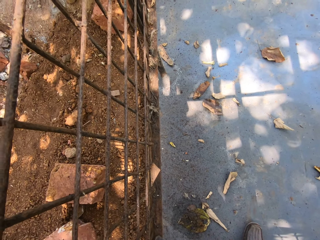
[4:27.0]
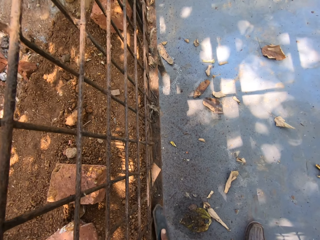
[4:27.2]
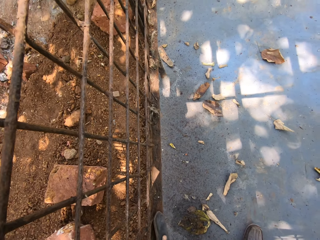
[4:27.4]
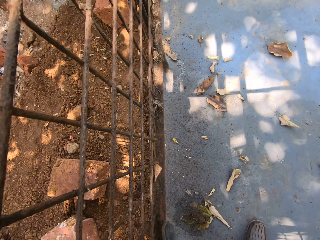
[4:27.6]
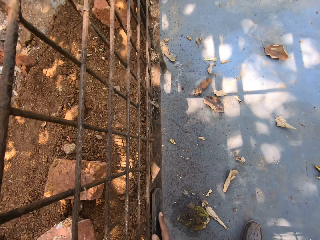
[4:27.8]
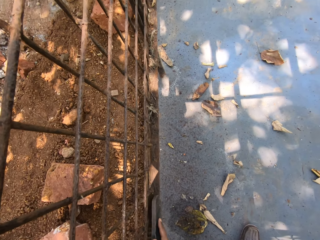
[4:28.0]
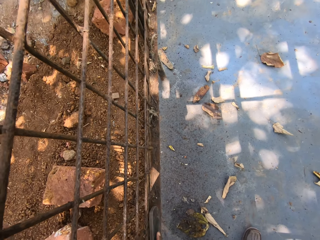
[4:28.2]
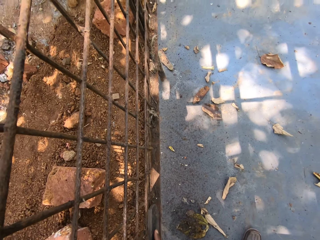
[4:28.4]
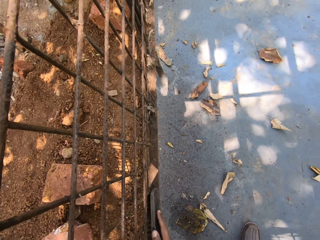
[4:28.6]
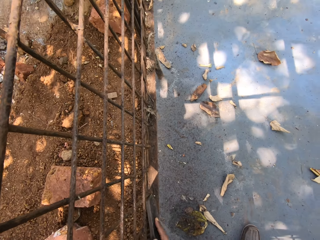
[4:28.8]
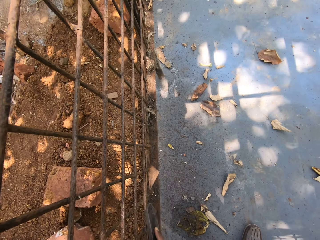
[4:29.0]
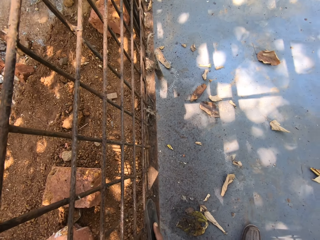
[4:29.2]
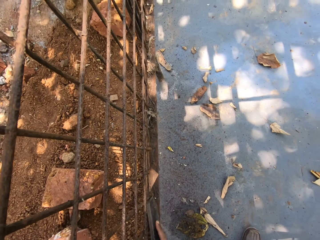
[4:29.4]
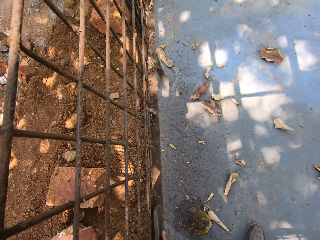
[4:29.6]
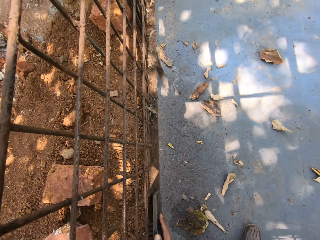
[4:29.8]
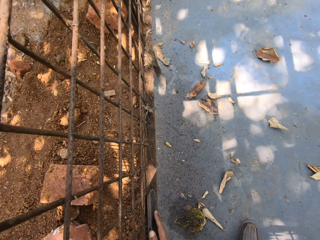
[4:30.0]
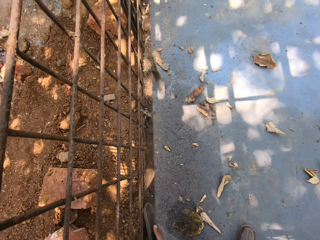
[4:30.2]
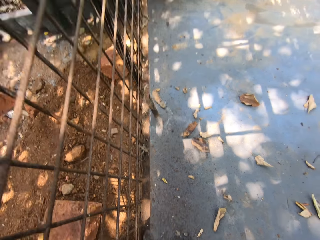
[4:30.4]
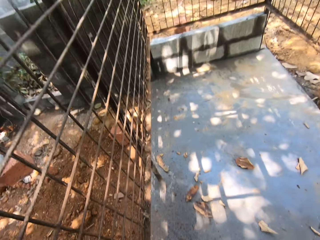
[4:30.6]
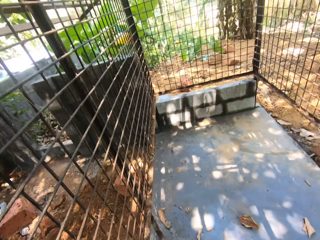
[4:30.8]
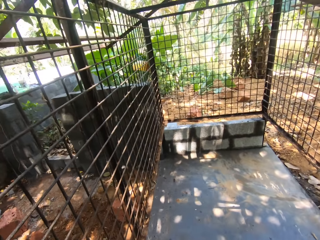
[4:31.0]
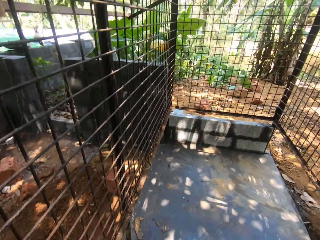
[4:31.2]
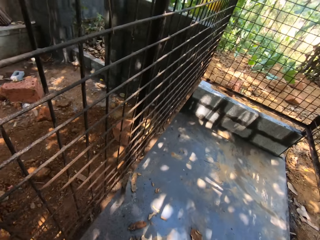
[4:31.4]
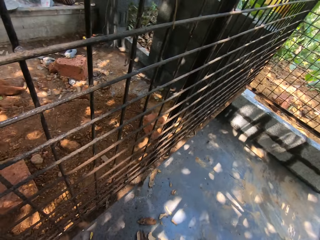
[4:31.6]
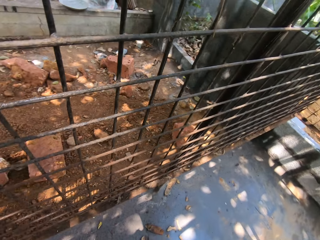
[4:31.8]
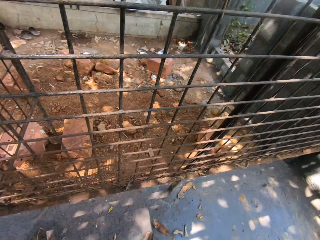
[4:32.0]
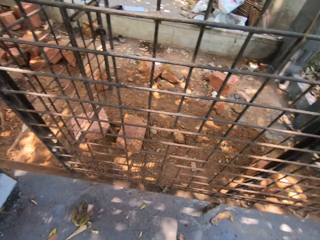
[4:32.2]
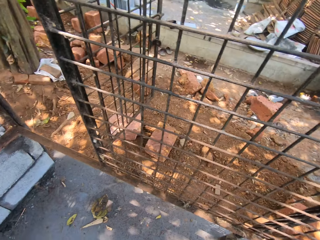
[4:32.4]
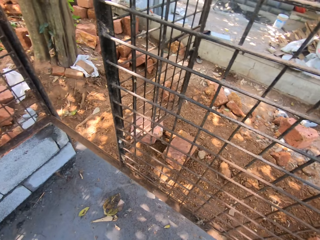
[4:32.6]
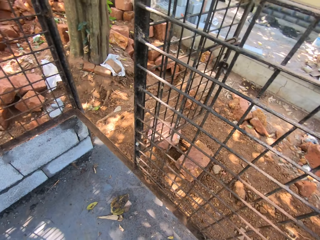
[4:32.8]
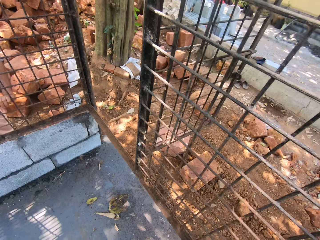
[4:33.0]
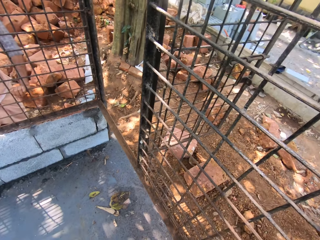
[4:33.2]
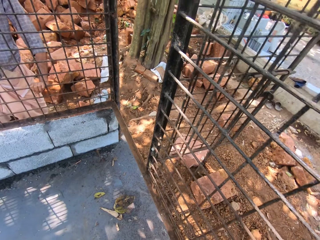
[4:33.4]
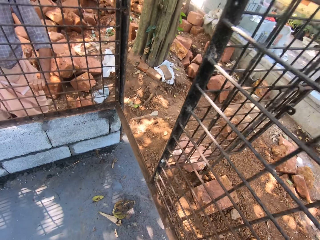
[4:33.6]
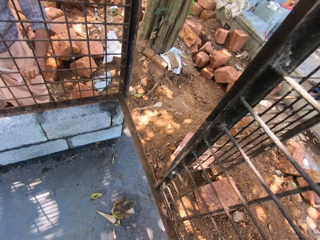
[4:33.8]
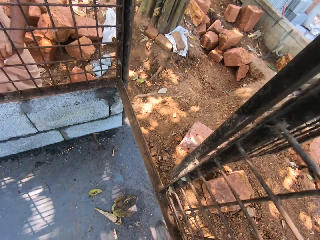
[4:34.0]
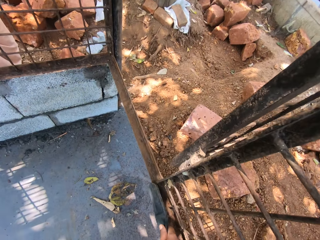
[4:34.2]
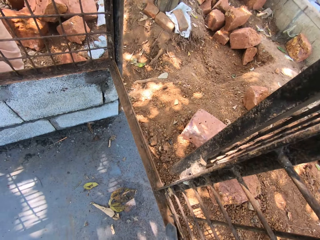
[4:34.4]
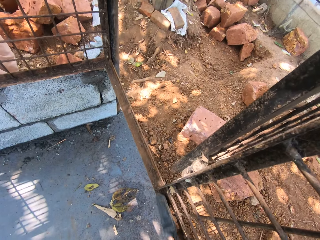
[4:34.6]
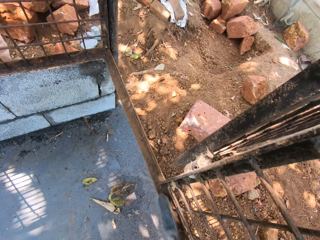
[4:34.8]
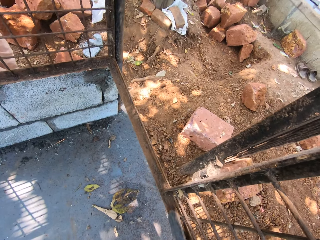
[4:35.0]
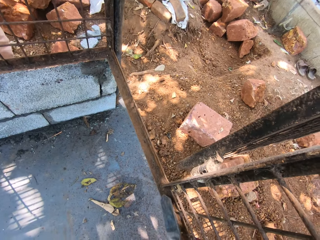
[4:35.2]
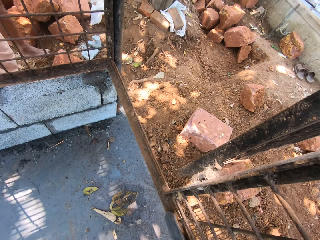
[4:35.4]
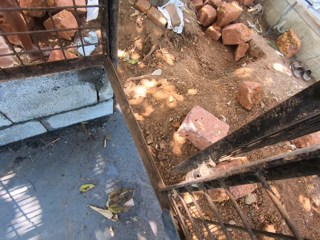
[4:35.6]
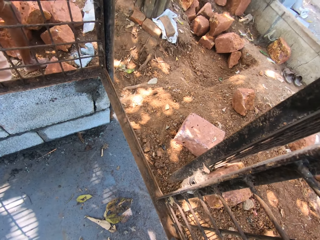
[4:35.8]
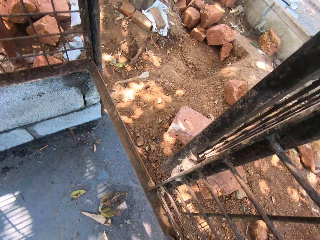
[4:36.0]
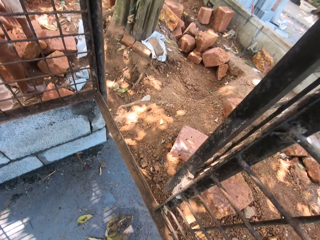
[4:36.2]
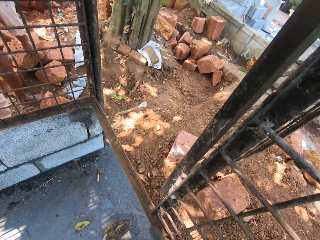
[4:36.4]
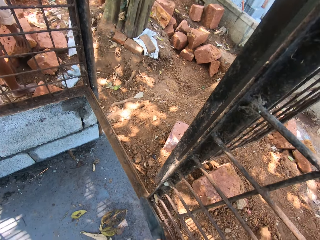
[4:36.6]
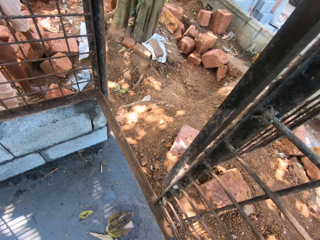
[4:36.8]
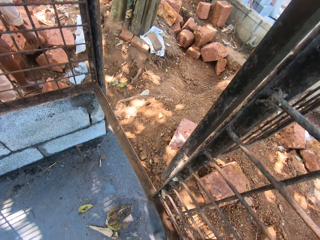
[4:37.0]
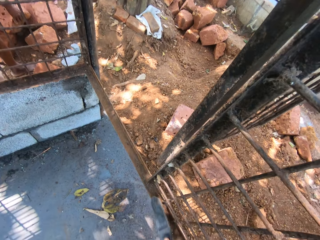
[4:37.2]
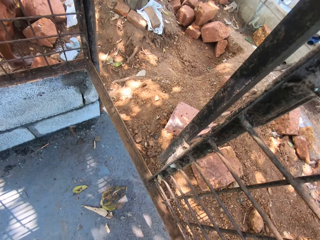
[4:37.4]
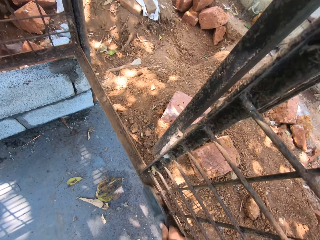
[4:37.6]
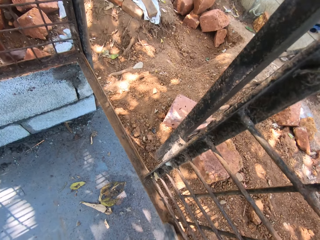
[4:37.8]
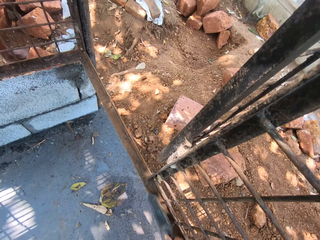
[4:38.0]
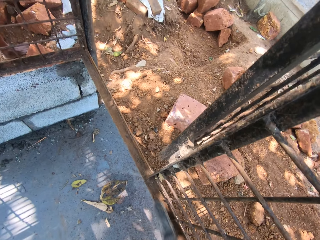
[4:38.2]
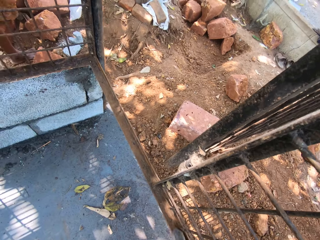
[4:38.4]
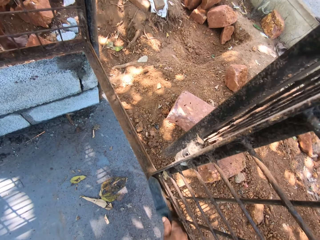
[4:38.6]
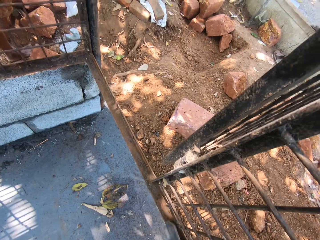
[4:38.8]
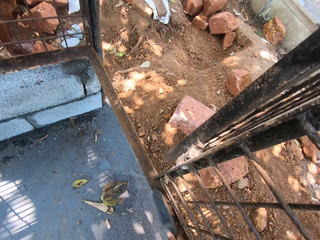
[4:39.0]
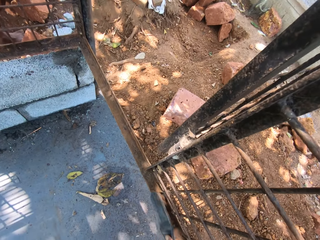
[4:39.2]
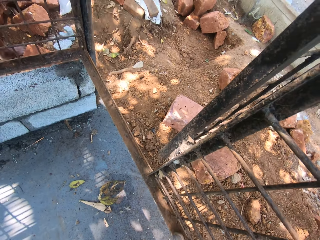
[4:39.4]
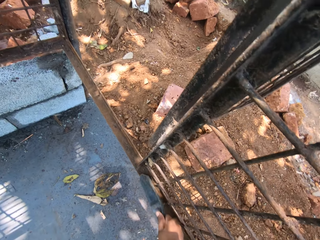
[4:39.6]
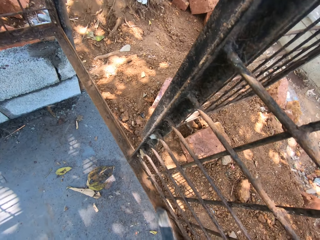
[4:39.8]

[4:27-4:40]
The camera wearer turns around. They scrub the grill with a metal bar.

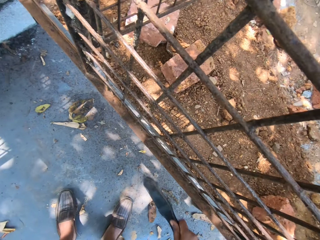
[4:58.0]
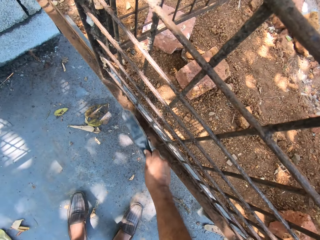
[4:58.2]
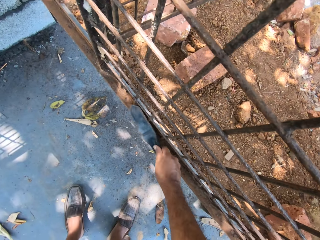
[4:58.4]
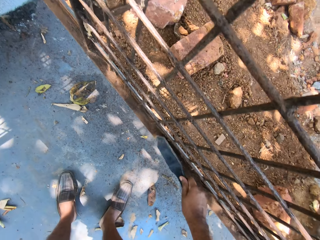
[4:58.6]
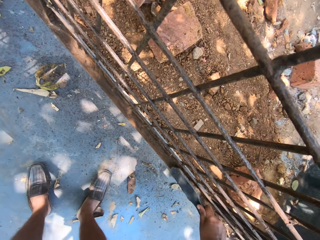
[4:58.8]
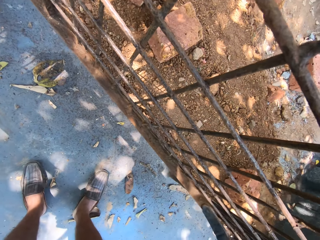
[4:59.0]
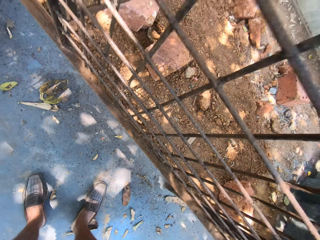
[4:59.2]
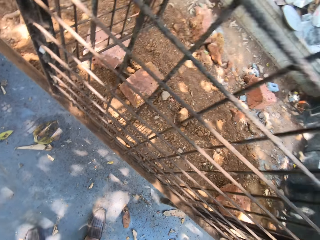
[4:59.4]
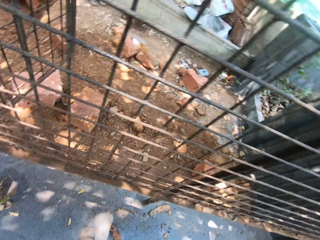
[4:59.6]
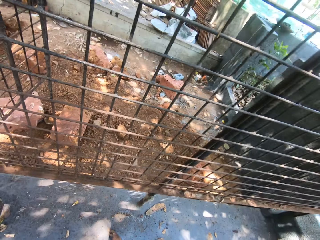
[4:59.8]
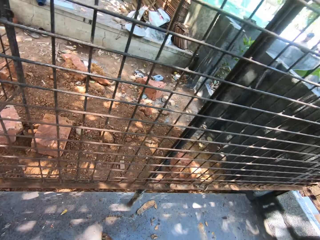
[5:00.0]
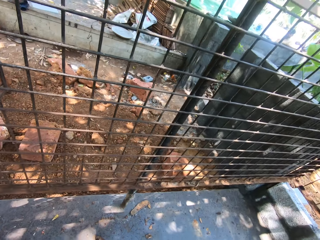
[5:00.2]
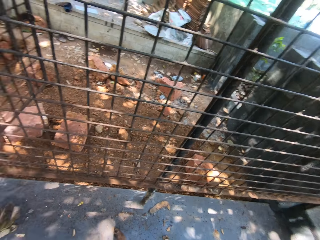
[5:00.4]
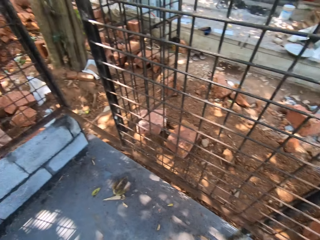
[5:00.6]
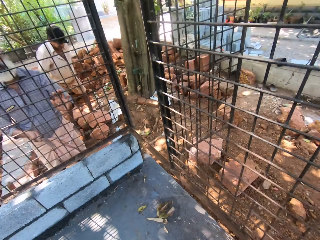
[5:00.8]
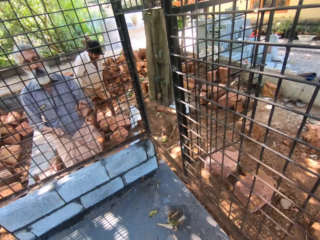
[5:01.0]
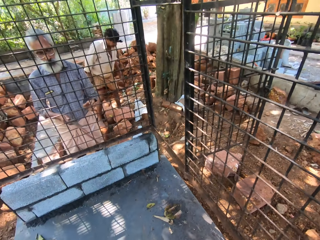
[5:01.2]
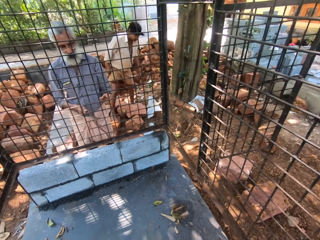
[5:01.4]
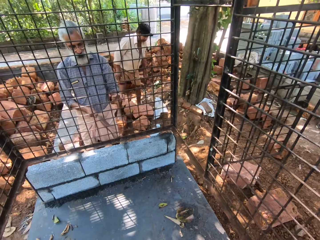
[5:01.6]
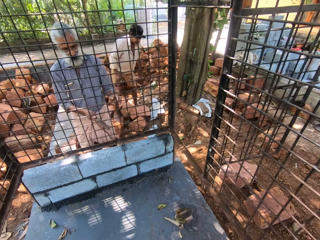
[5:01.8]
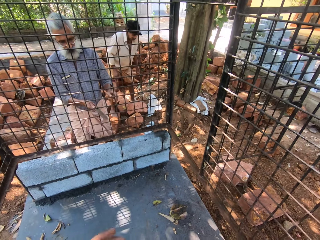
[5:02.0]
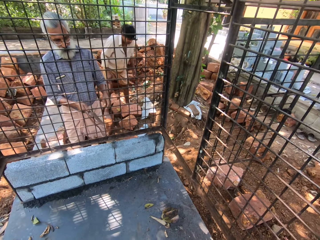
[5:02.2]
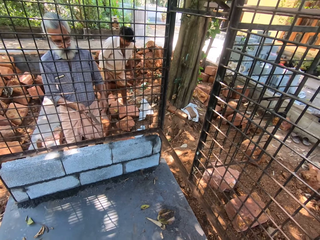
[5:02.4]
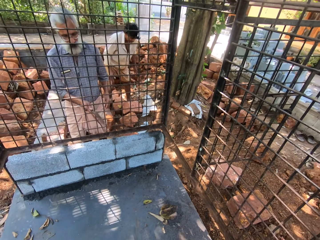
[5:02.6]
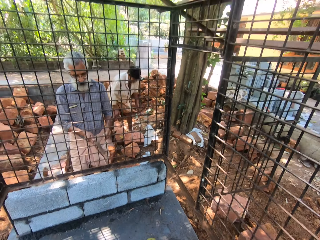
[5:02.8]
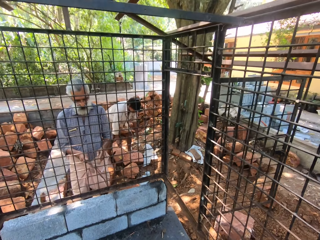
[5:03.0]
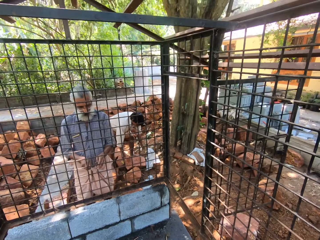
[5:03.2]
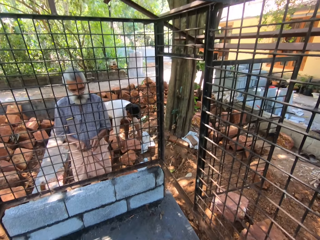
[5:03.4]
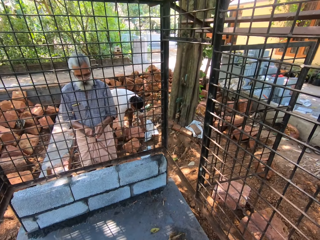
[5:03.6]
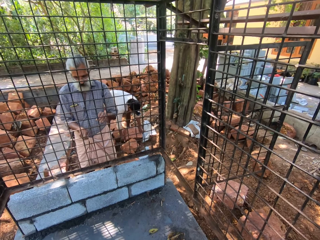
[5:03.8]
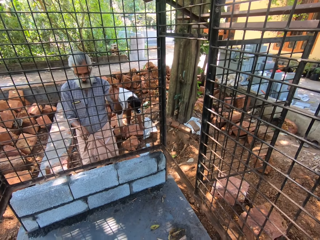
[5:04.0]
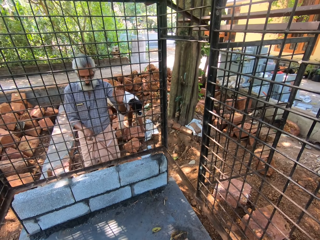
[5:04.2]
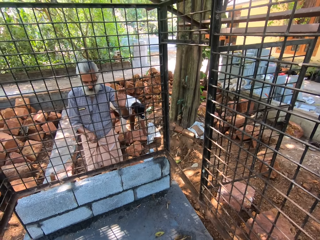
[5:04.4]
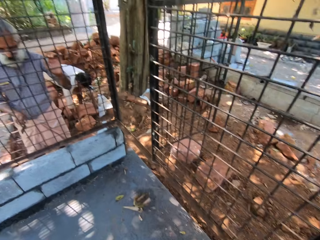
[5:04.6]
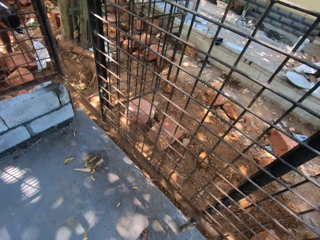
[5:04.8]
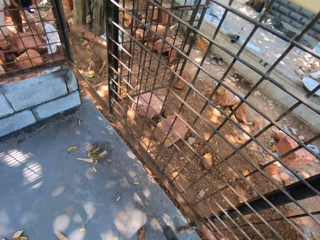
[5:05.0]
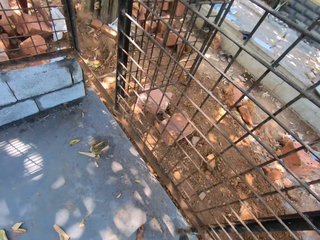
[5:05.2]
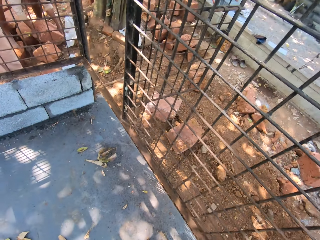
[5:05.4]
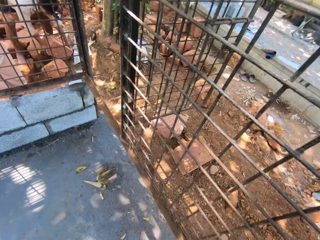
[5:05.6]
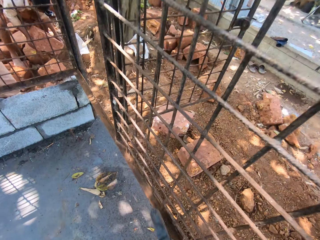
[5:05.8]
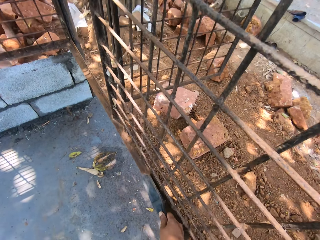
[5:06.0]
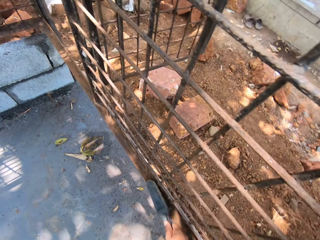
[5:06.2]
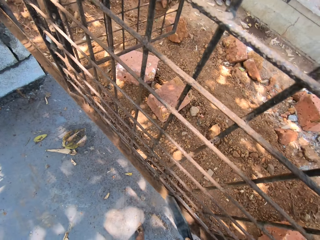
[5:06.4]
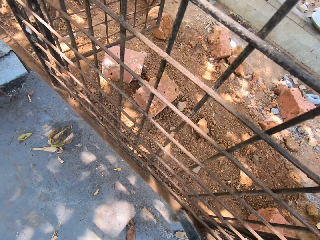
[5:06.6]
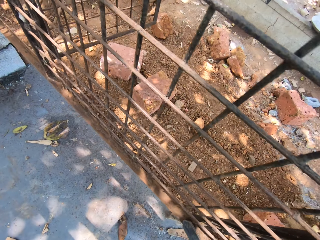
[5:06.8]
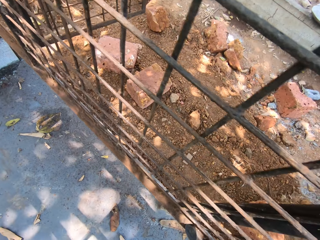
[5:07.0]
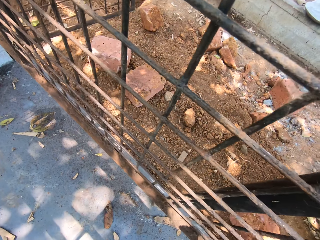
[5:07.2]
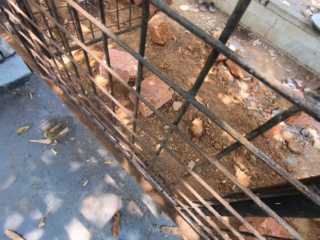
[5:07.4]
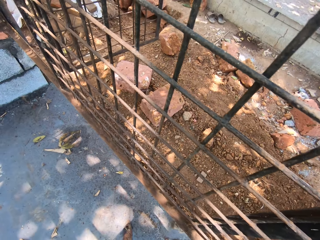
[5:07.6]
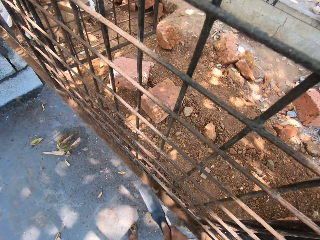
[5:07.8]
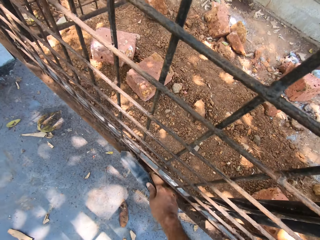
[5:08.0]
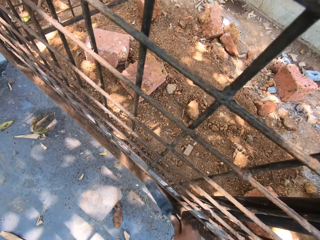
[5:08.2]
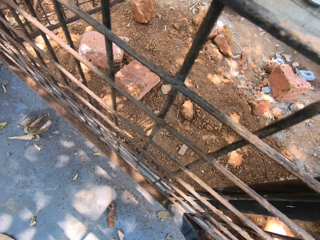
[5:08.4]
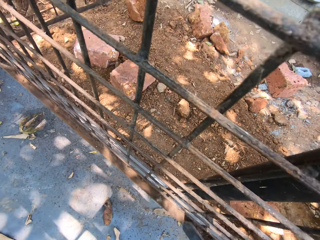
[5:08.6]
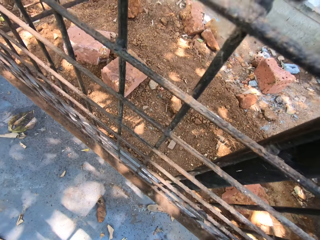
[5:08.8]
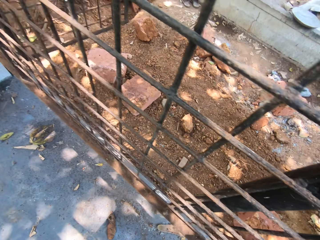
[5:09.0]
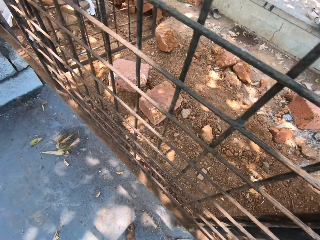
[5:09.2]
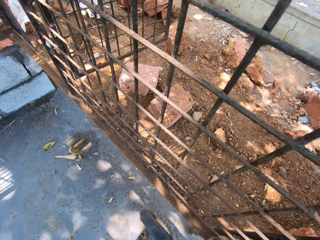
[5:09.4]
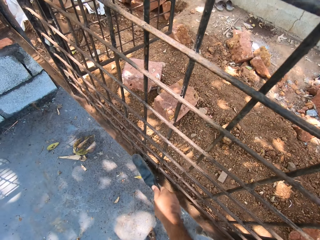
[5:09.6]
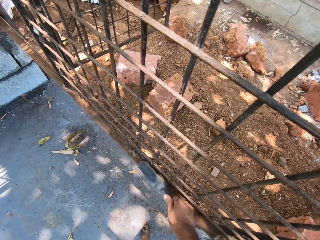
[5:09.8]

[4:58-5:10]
The camera wearer looks around the construction site. They scrape the dirt off the metal cage and wipe the metal with a brush.
